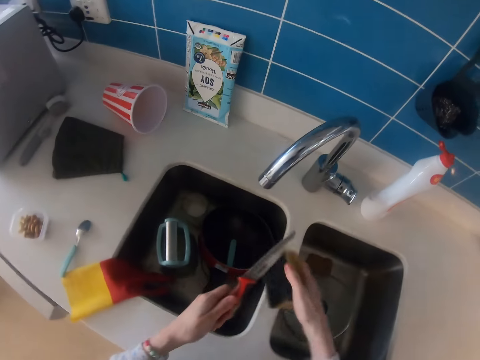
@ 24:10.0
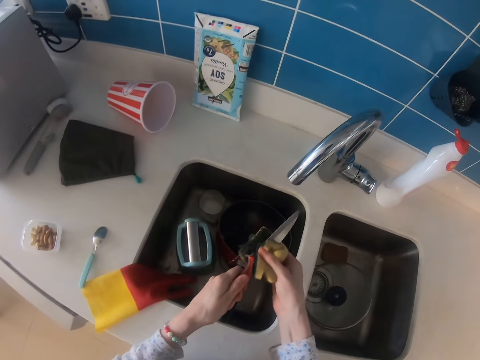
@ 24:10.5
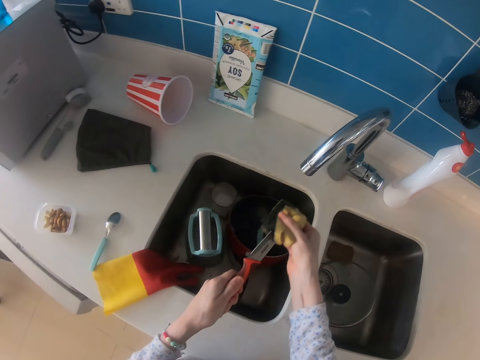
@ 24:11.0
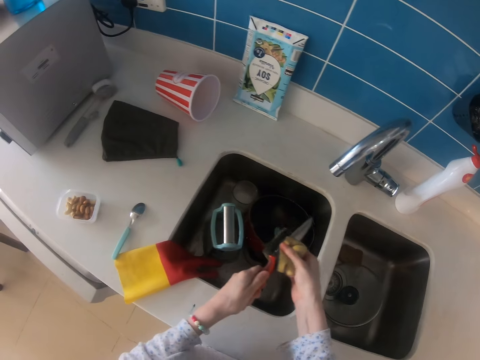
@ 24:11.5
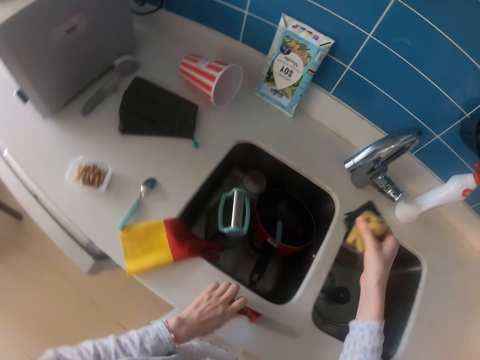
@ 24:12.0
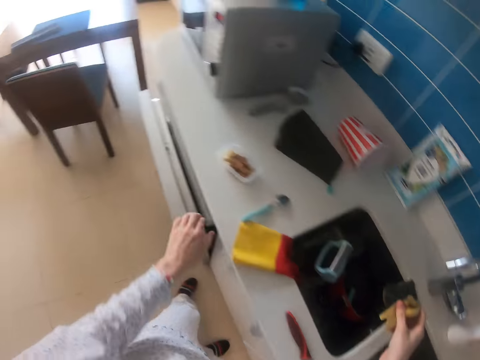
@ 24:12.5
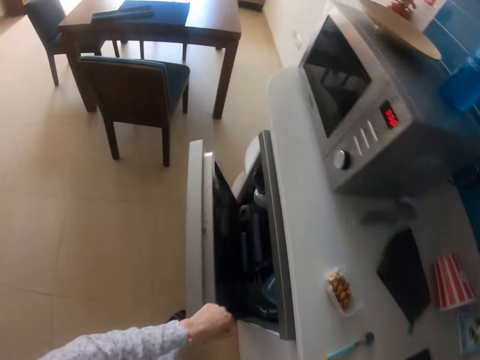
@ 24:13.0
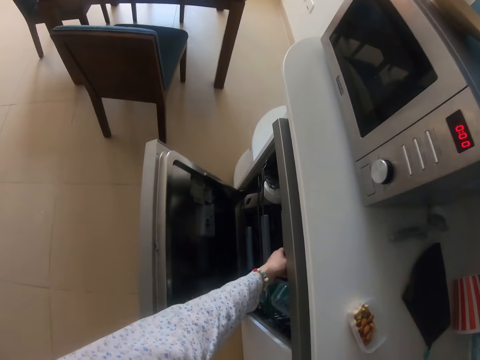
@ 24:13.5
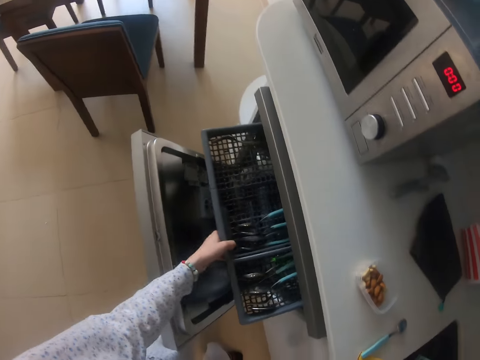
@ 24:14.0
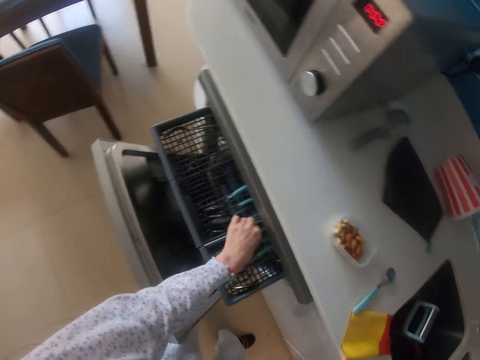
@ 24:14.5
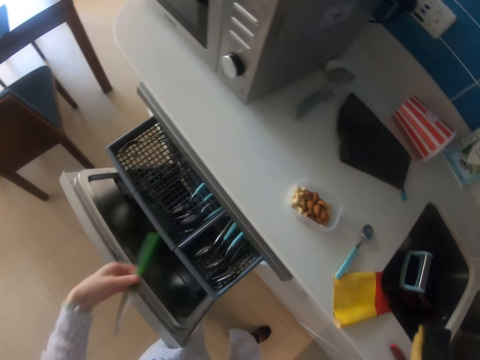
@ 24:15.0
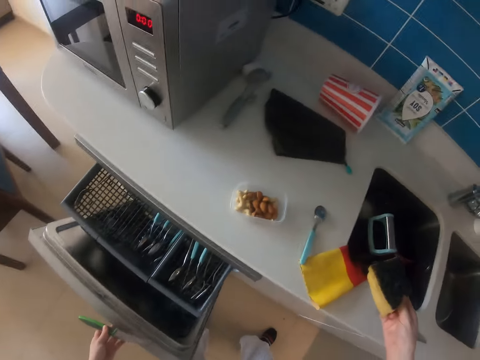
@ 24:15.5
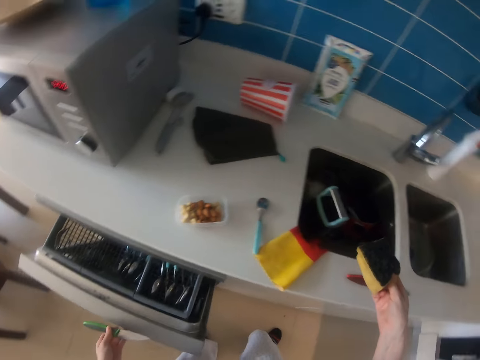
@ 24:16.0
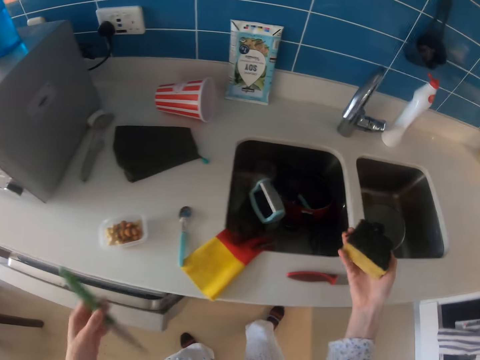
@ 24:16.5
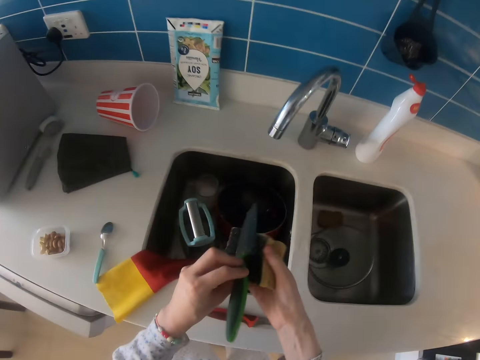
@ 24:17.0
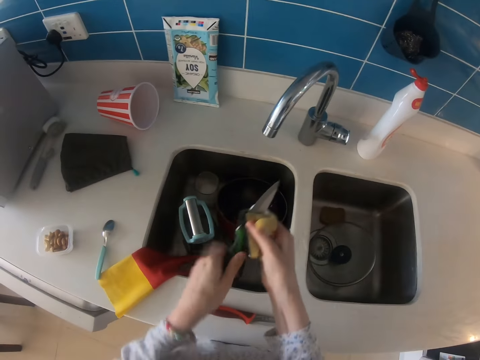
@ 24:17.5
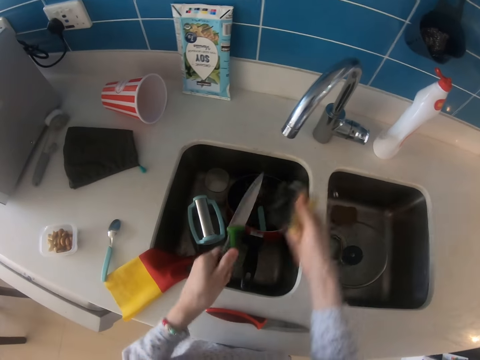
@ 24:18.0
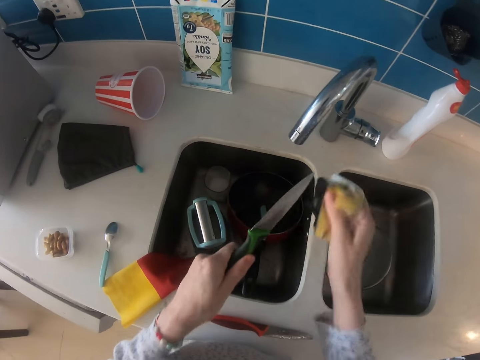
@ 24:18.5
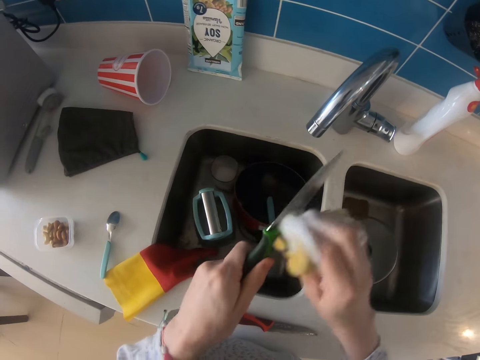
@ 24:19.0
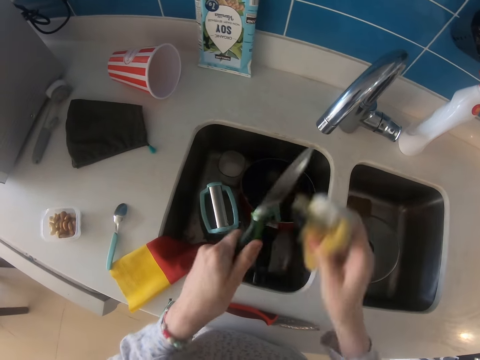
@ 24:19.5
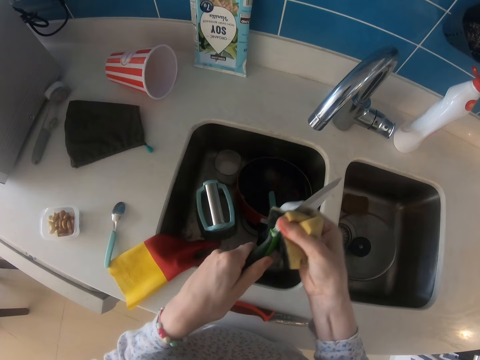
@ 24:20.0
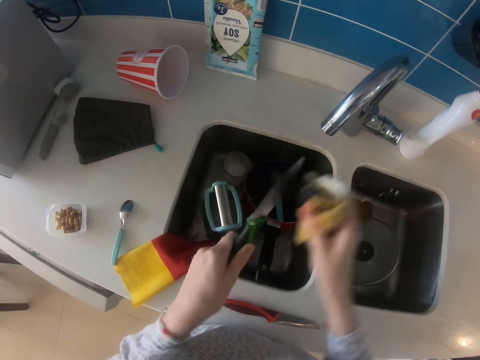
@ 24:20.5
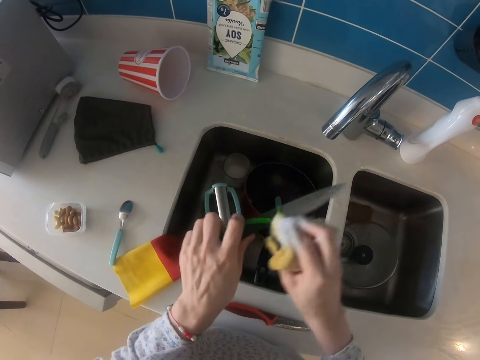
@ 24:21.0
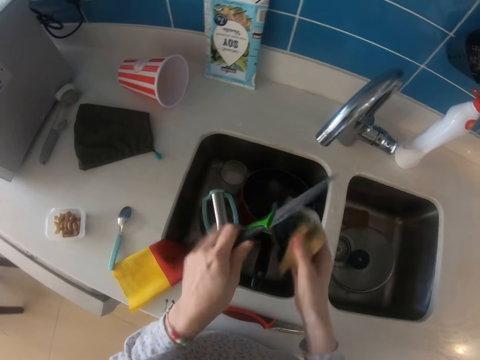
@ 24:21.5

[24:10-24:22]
The camera wearer picks up a sponge. They wipe a knife. They wash the knife. They put the knife on the countertop. They open the dishwasher. They pull the dishwasher rack. They pick up the knife. They close the dishwasher. They wipe the knife. They wash the knife.

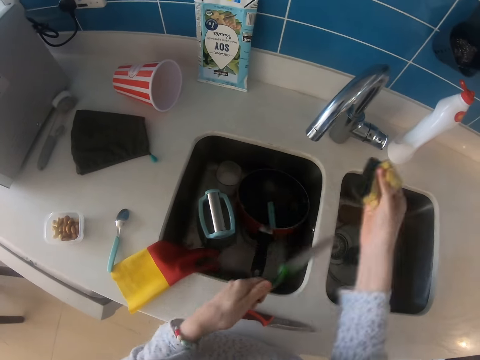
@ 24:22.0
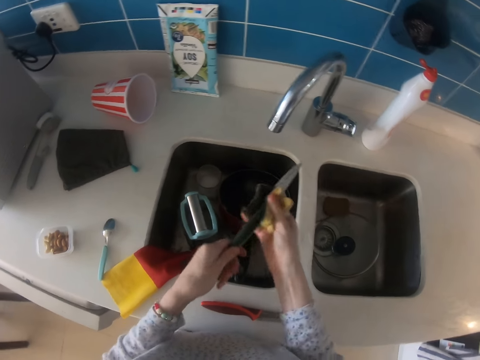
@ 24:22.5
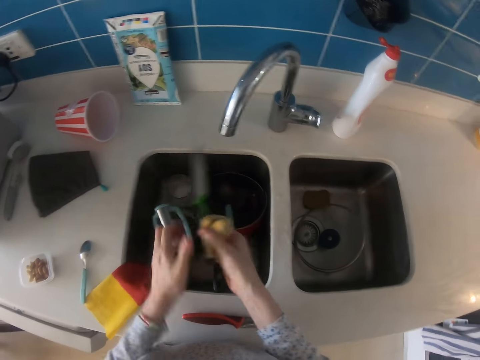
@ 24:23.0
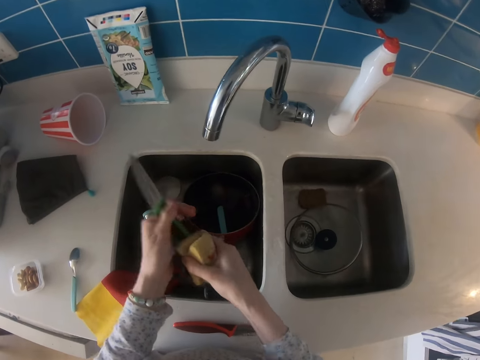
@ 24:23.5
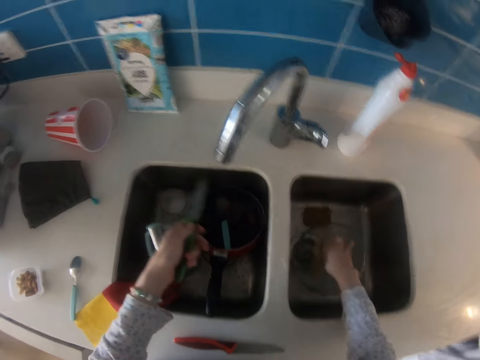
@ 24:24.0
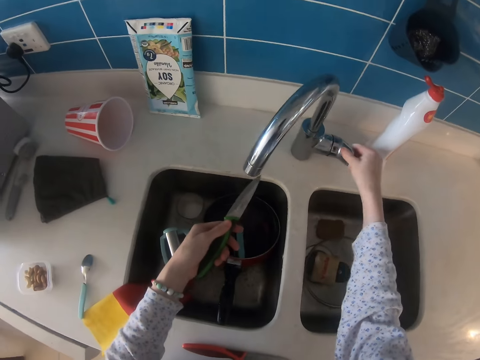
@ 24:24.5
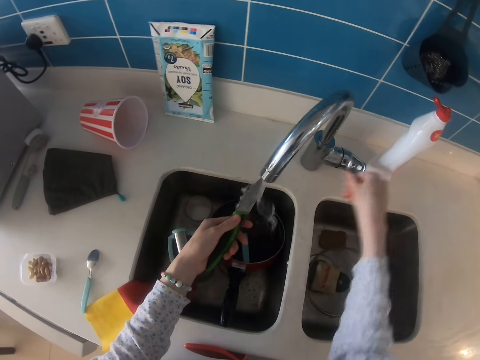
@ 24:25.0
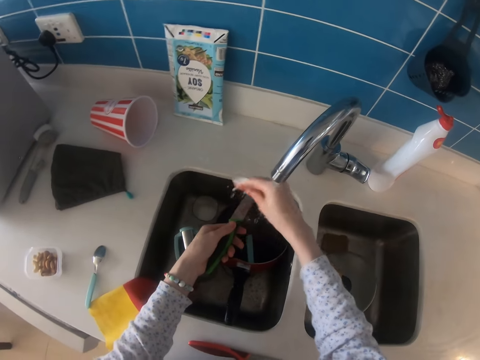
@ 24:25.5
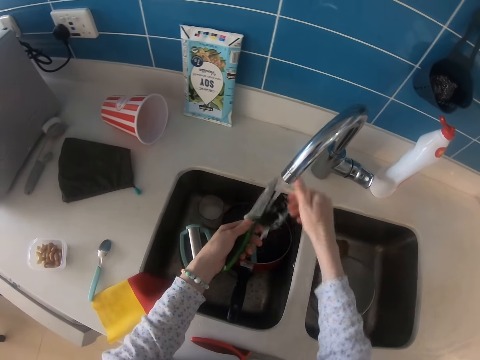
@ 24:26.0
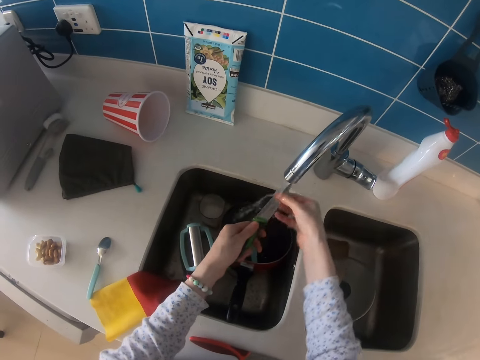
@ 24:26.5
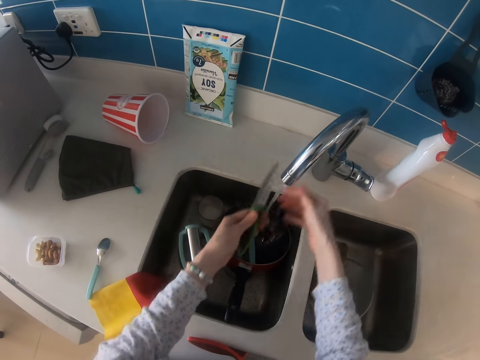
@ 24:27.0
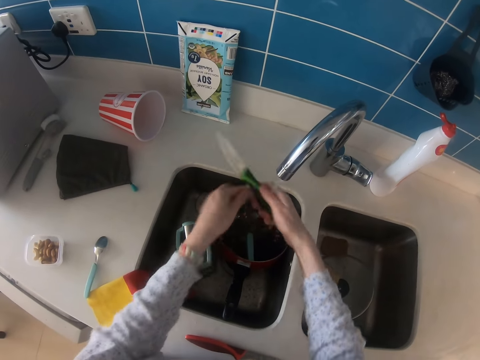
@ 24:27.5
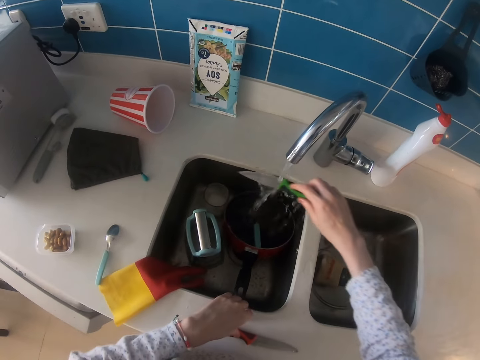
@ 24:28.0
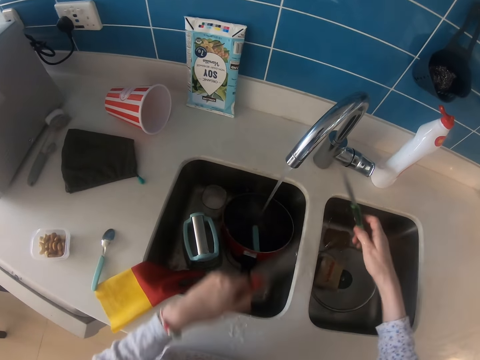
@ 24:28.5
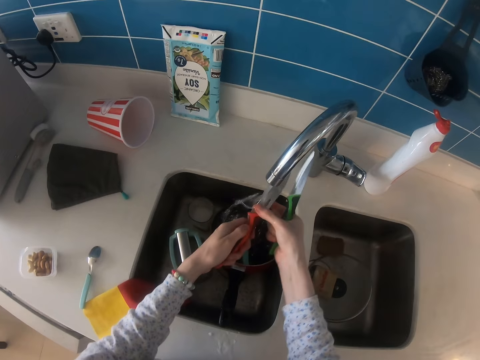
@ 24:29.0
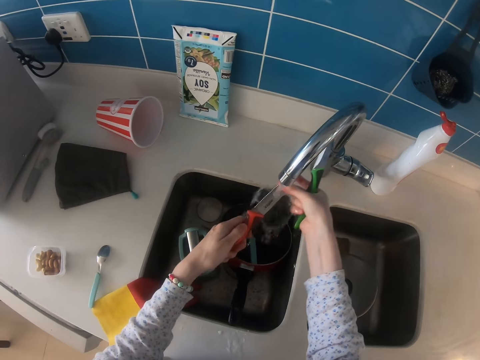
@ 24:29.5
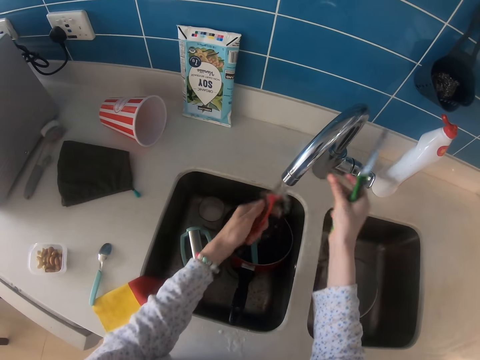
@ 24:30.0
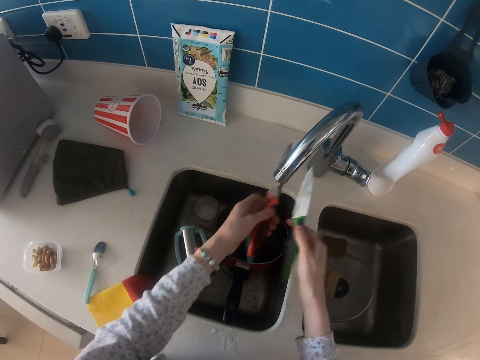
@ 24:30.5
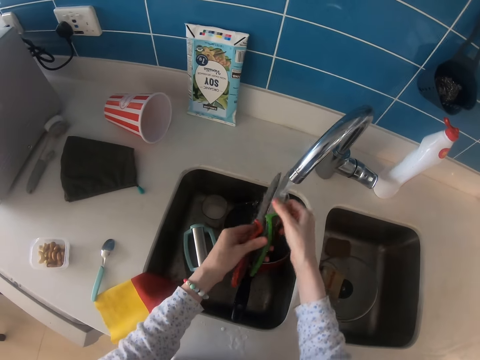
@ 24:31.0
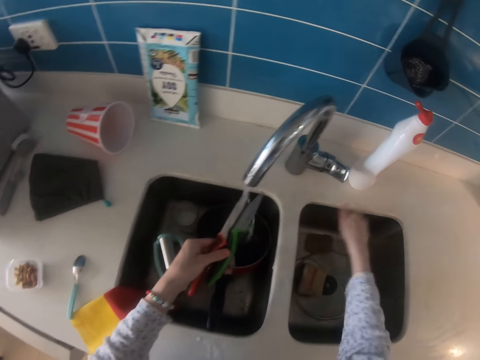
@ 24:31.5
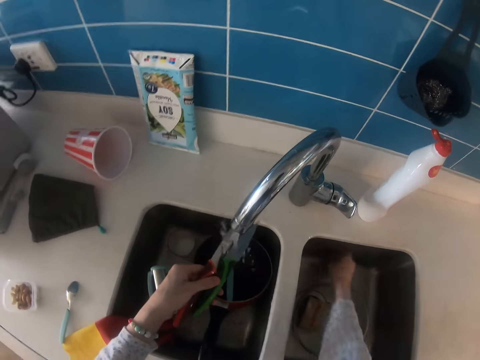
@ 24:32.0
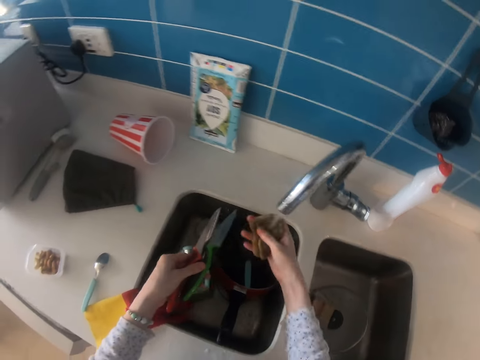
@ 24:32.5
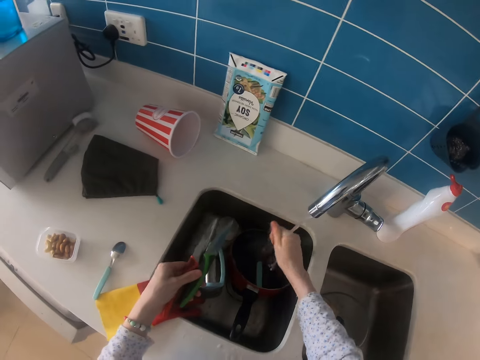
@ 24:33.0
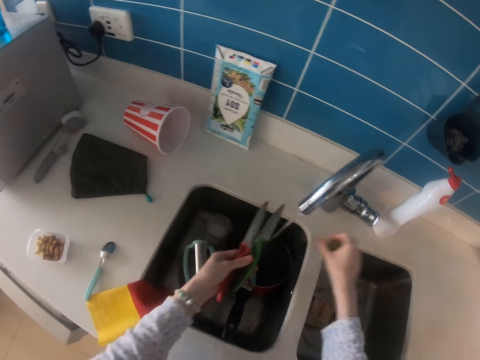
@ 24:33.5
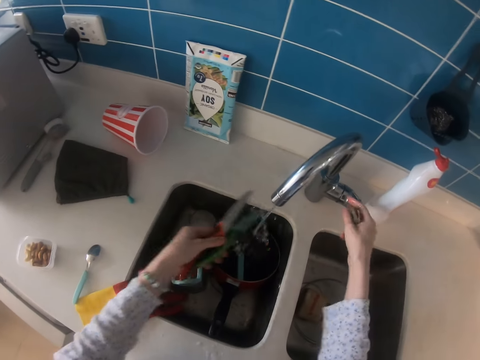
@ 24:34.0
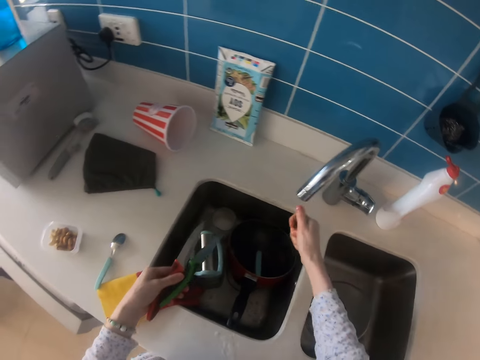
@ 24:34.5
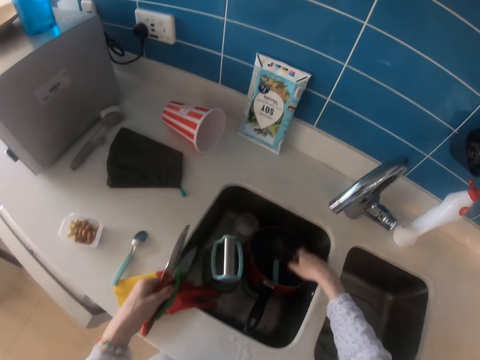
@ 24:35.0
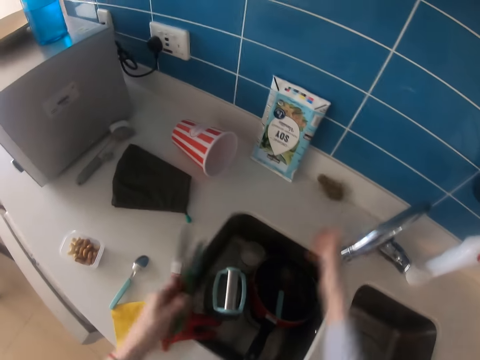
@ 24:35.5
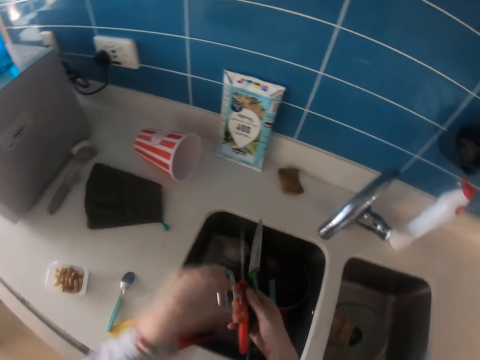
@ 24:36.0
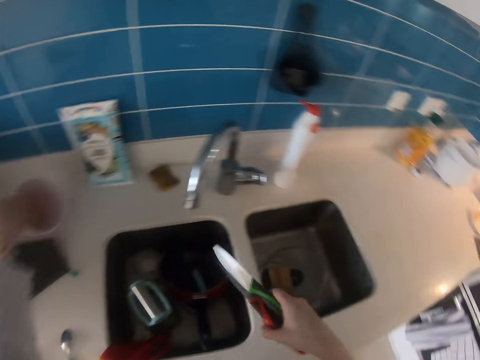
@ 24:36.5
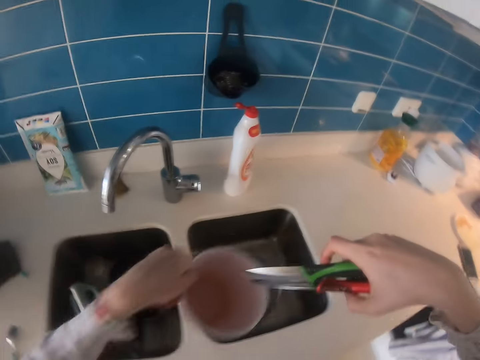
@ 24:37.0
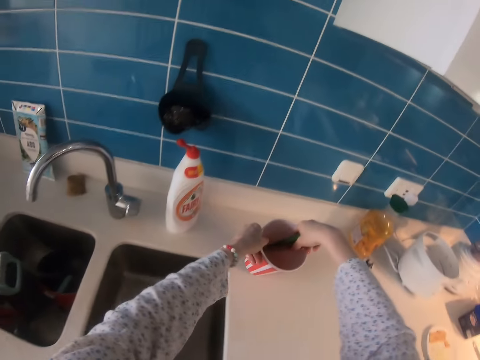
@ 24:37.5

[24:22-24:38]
The camera wearer drops the sponge in the sink. They open the tap. They wash the knife. They pick up the knife. They wash the knife. They pick up the sponge. They squeeze the sponge. They close the tap. They squeeze the sponge. They drop the sponge on the countertop. They pick up a tin.
